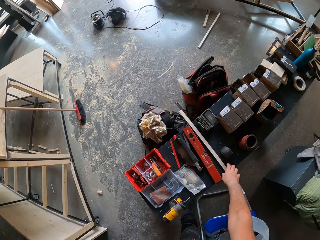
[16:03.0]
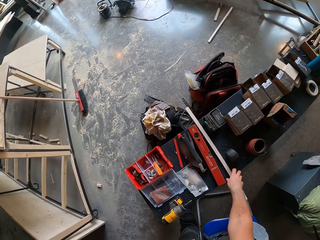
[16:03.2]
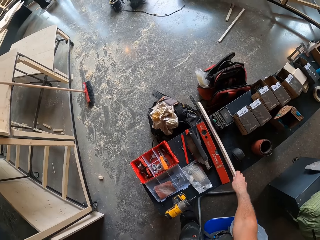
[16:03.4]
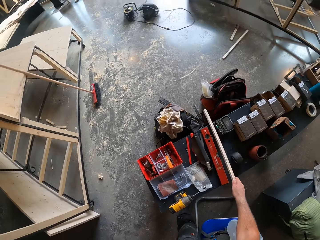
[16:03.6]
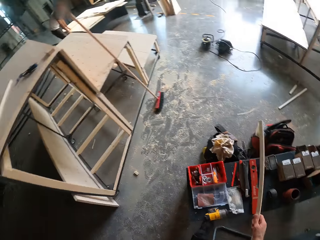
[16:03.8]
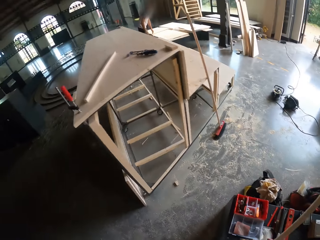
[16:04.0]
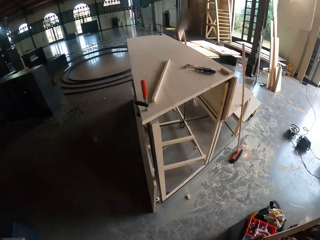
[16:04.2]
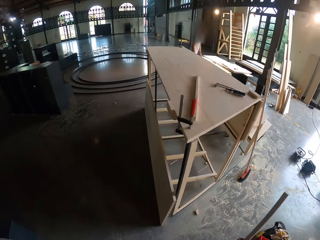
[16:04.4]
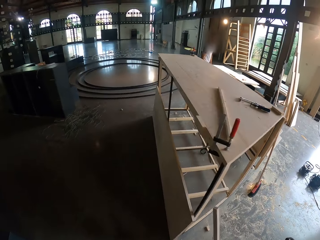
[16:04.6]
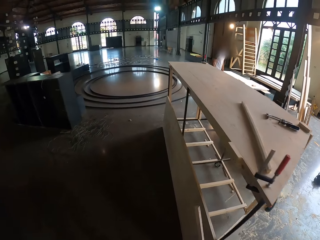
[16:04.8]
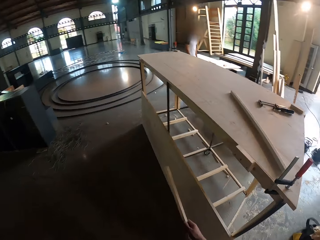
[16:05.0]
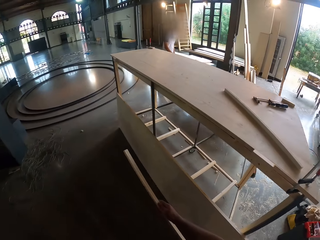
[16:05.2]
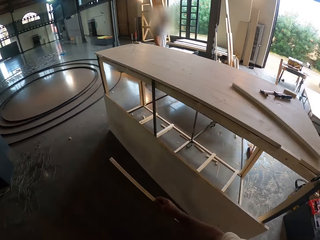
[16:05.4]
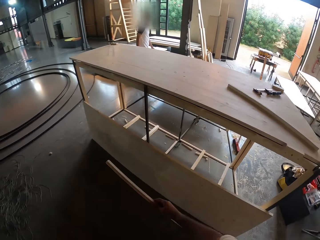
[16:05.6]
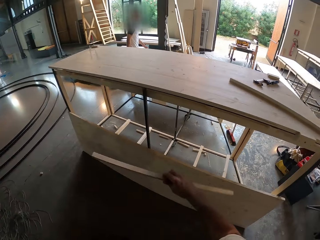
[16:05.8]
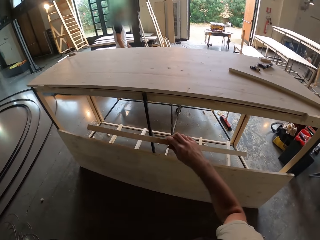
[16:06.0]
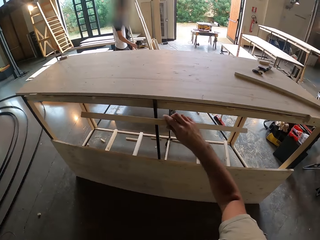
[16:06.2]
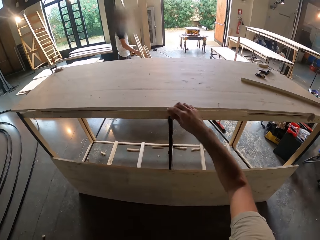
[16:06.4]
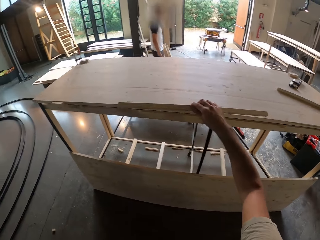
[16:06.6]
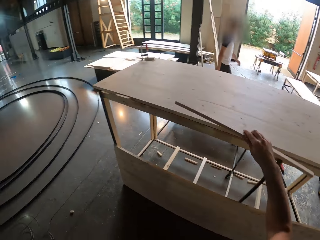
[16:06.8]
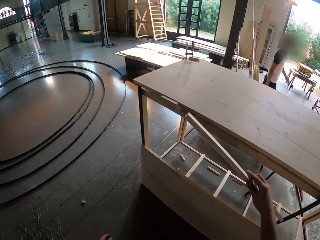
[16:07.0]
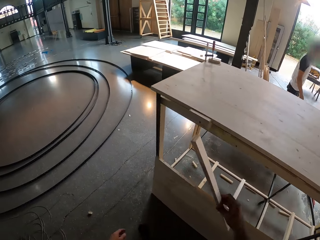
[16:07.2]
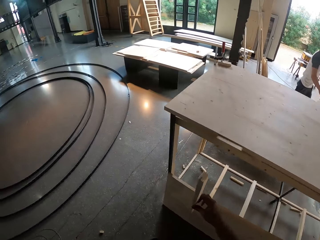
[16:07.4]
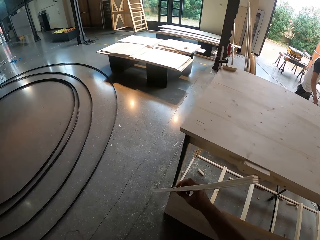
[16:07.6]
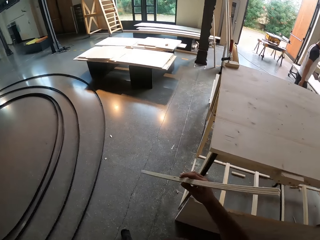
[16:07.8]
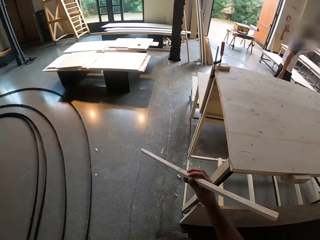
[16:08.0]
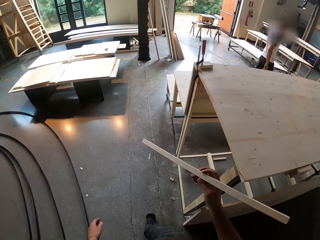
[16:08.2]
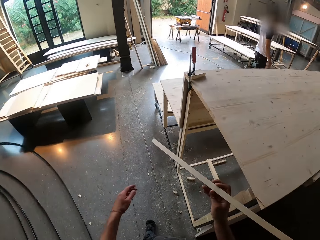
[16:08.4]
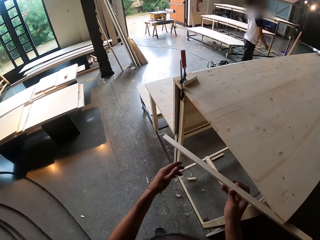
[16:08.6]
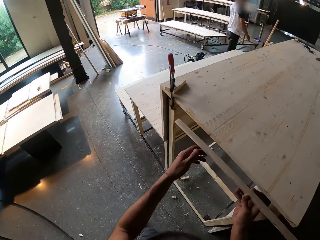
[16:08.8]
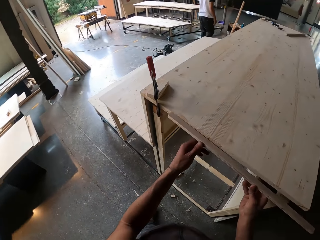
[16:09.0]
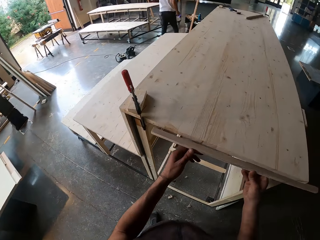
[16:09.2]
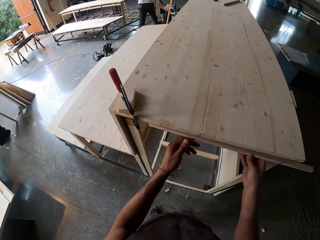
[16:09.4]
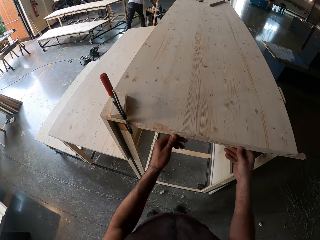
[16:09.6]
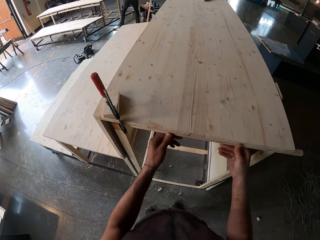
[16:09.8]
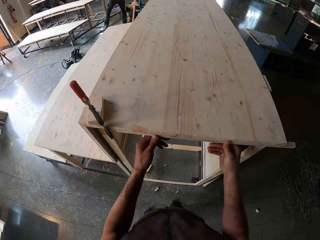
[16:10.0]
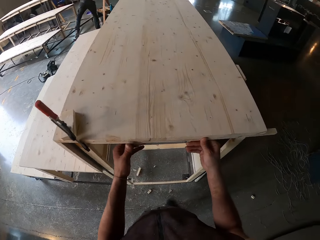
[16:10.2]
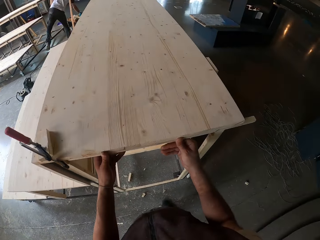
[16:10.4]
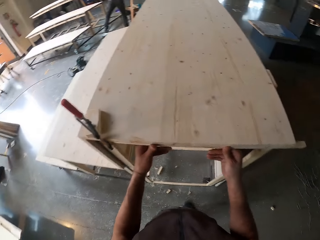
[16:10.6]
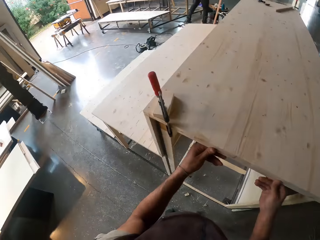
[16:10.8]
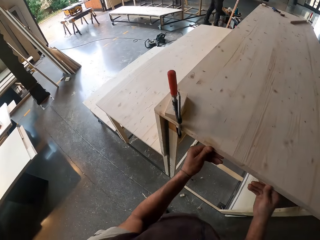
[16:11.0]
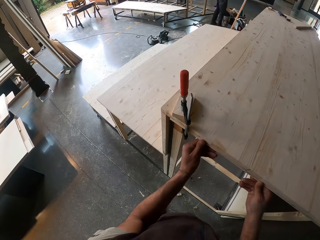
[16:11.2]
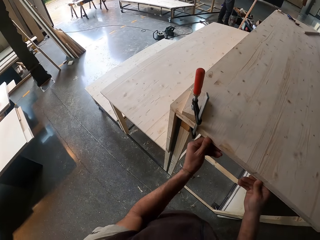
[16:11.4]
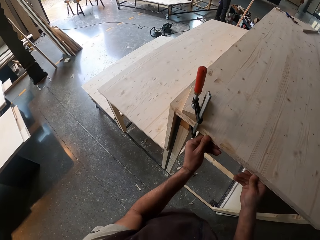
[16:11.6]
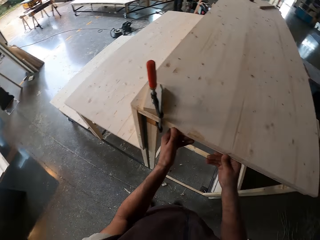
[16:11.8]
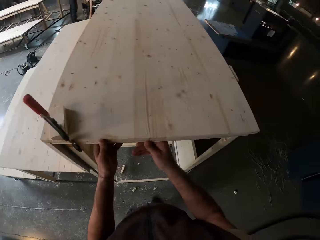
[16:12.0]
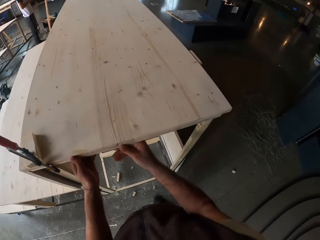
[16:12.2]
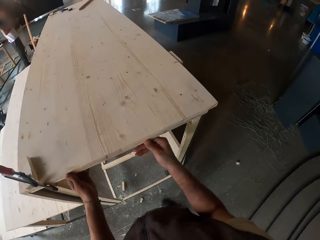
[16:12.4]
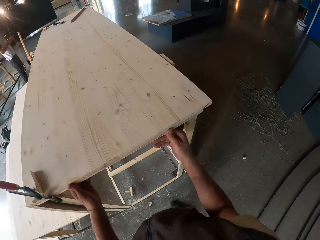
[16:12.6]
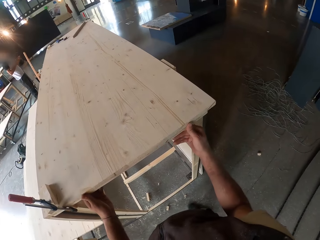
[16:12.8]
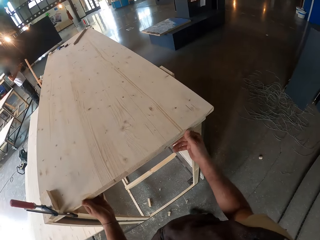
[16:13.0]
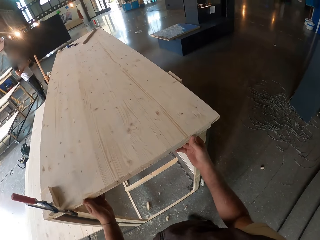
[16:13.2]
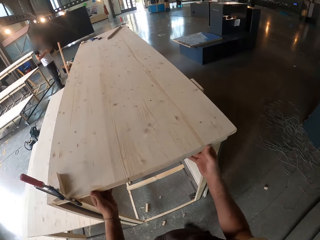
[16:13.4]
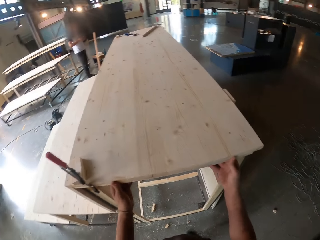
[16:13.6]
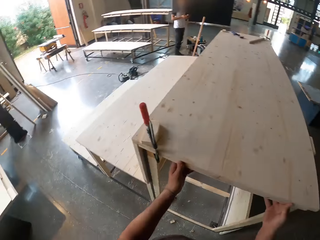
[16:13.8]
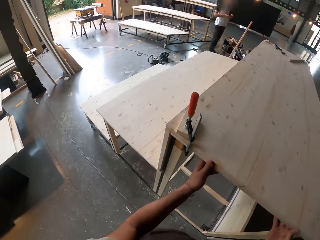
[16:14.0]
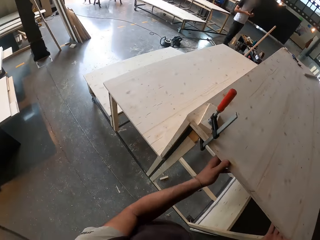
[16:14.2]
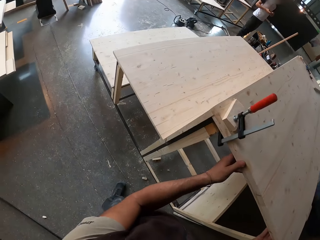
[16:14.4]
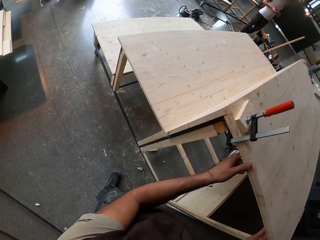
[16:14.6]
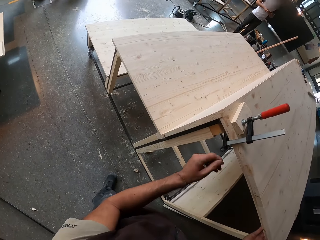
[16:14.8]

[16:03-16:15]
The camera wearer picks up a plank on a bench with his right hand. He places the plank in his right hand to the back of the wooden structure. He rotates the plank in his right hand. He fits the plank in both hands to the side of the wooden structure. A man picks up a phone on the bench with his right hand. He operates the phone with both hands.

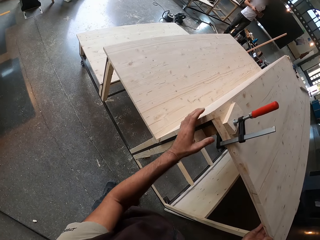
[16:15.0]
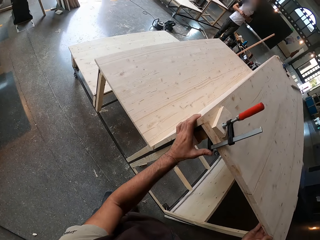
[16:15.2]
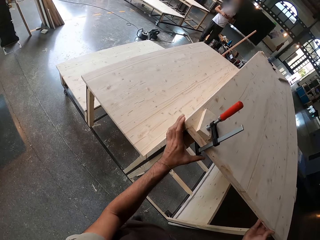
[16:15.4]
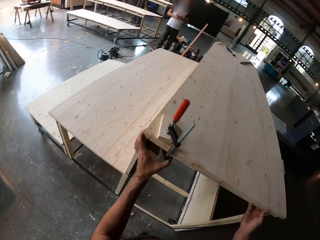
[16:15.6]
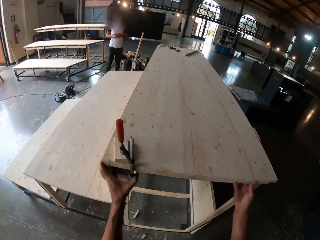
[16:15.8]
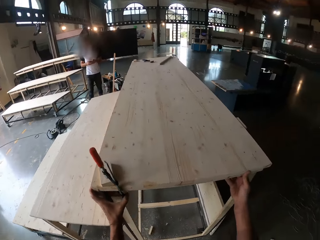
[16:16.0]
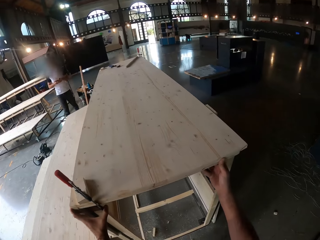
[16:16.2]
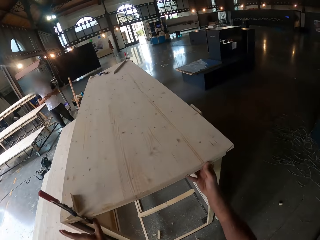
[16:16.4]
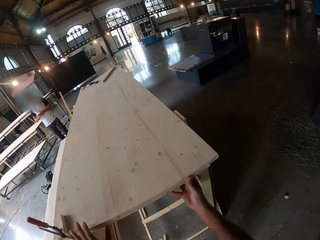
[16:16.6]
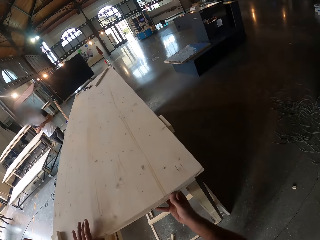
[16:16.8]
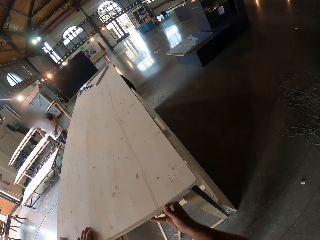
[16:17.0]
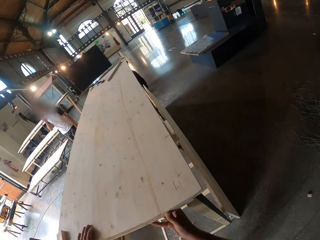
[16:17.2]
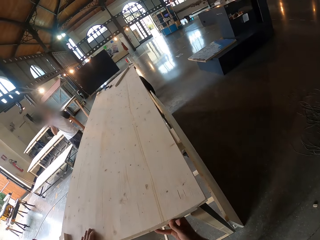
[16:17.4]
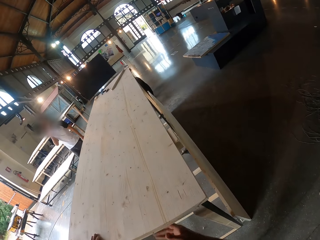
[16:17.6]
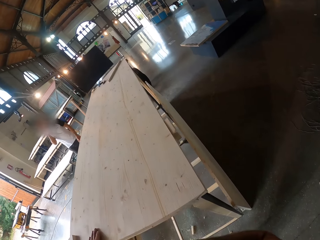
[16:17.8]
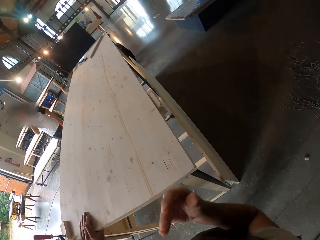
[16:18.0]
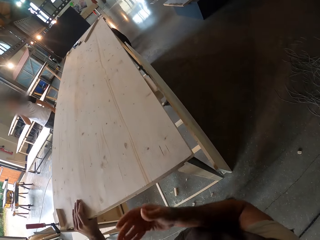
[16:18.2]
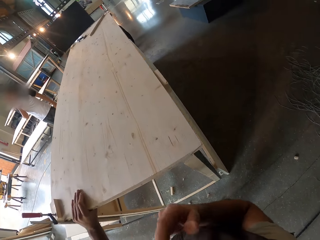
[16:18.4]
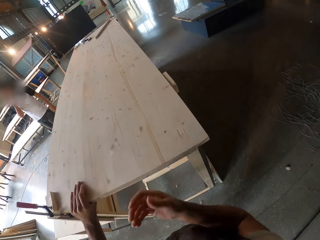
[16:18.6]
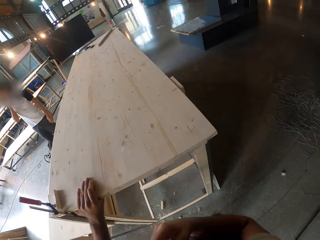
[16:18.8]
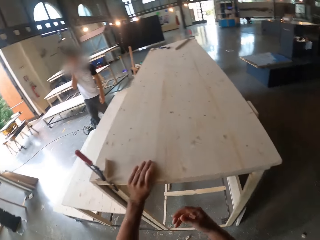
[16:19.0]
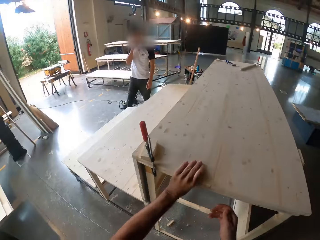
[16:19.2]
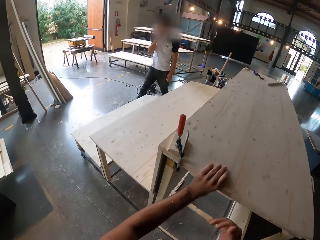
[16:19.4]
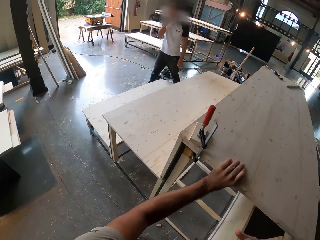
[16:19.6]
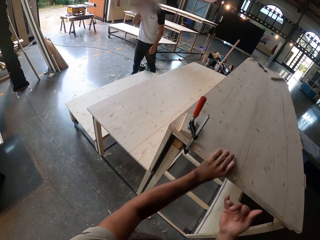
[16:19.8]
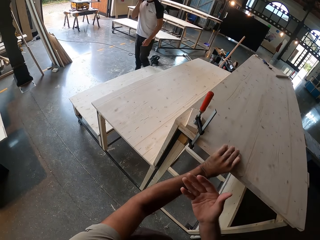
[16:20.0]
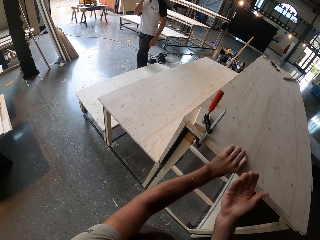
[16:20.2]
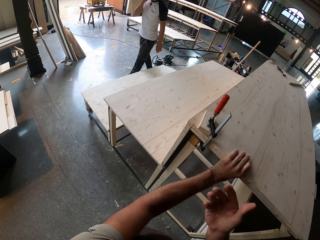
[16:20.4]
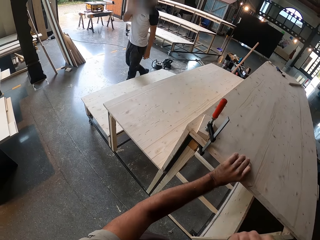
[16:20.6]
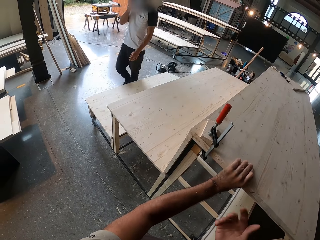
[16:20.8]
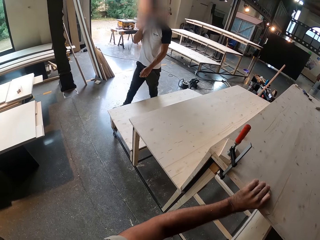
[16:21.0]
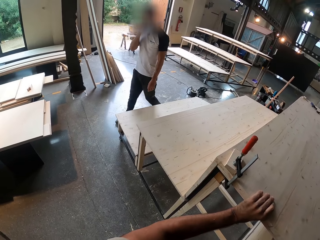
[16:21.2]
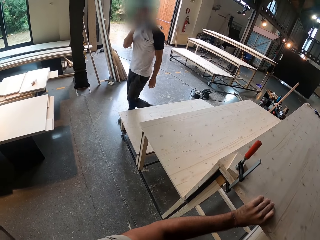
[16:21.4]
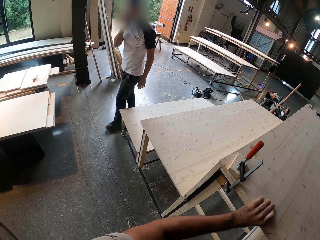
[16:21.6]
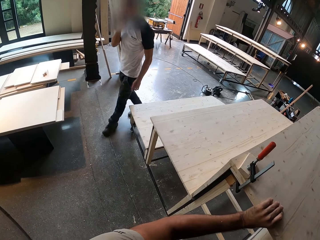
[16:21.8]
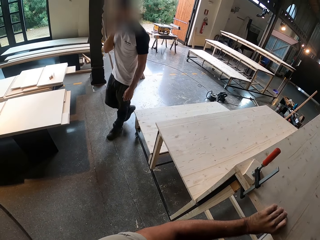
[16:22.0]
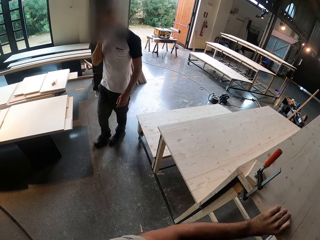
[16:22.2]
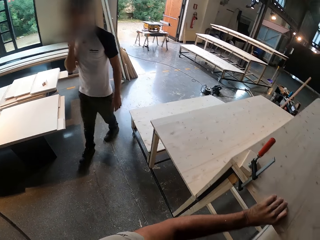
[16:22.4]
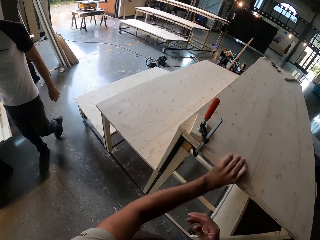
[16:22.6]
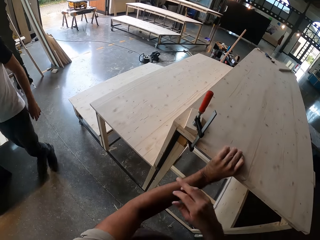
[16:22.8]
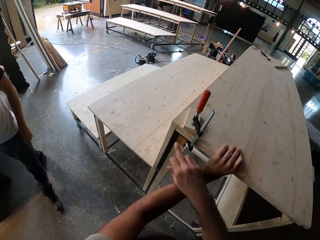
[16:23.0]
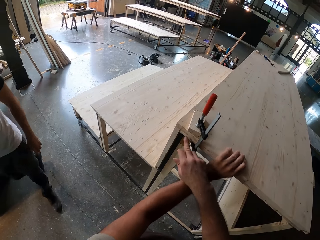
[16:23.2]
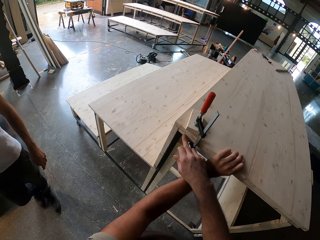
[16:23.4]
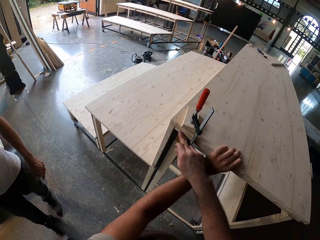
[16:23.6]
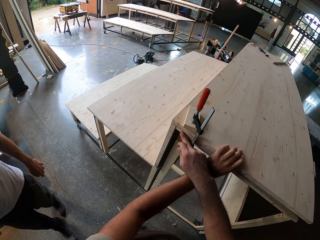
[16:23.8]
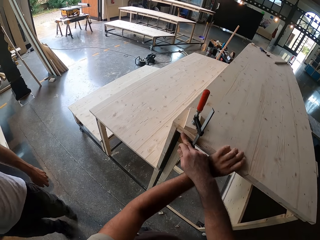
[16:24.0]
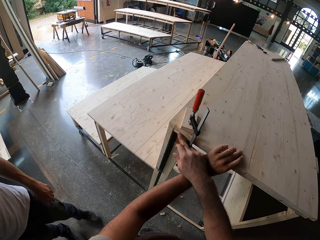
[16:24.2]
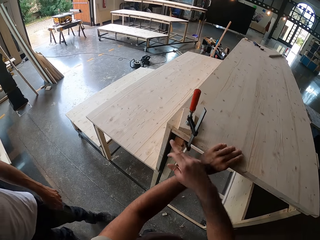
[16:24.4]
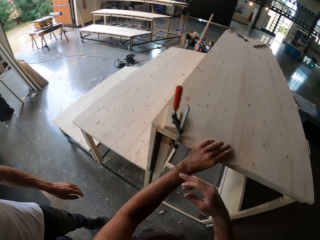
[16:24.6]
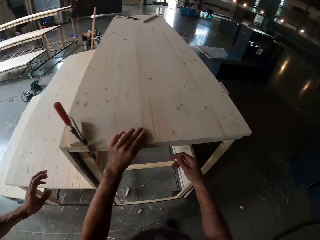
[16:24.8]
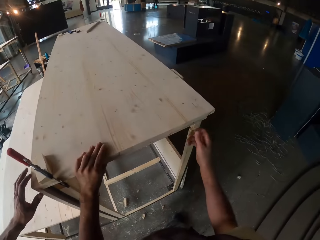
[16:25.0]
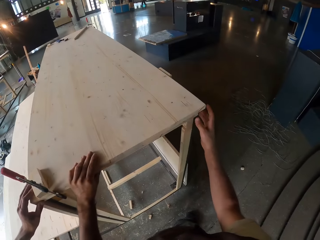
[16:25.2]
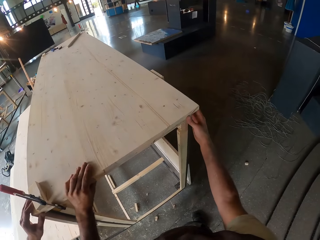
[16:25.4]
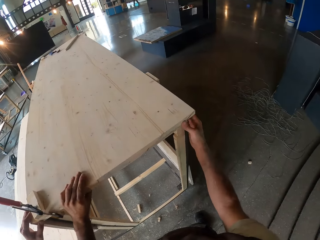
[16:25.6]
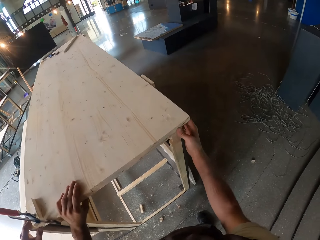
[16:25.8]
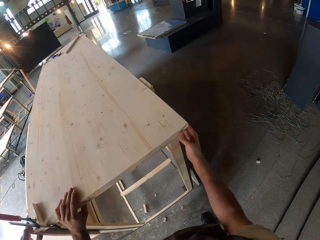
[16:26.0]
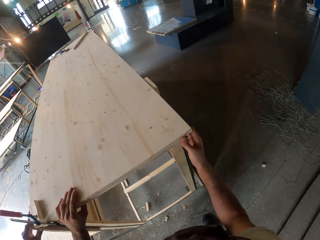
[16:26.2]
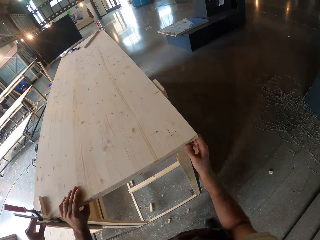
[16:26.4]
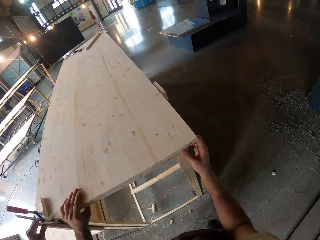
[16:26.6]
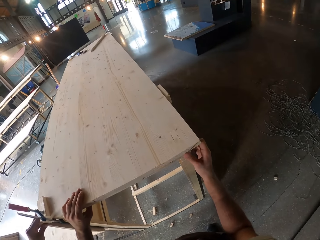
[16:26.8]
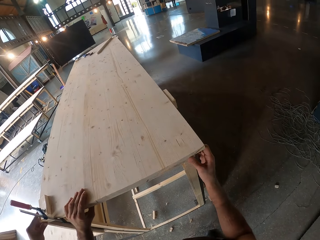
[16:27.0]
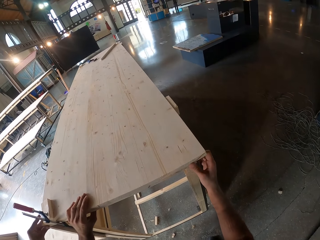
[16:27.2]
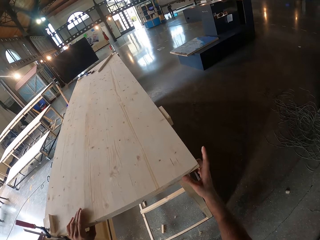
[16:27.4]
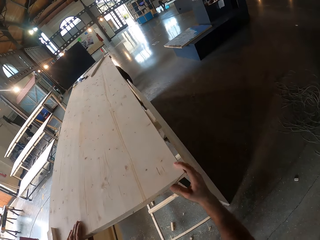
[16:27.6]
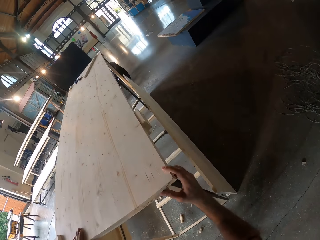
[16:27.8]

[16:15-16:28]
A man makes a phone call with the phone in his right hand. The camera wearer holds the plank to the side of the wooden structure with his left hand. He gesticulates with his right hand. He touches the wooden structure with his right hand. The man touches the wooden structure with his left hand. The camera wearer holds the plank to the side of the wooden structure with both hands.
